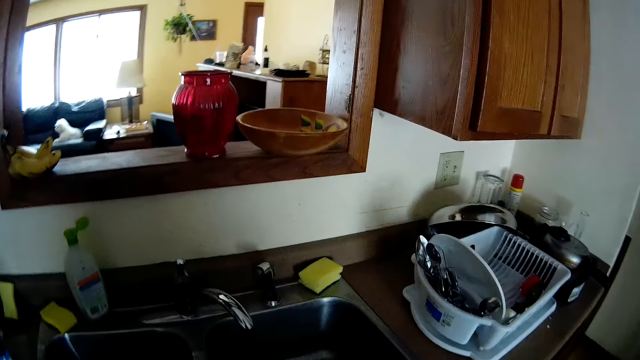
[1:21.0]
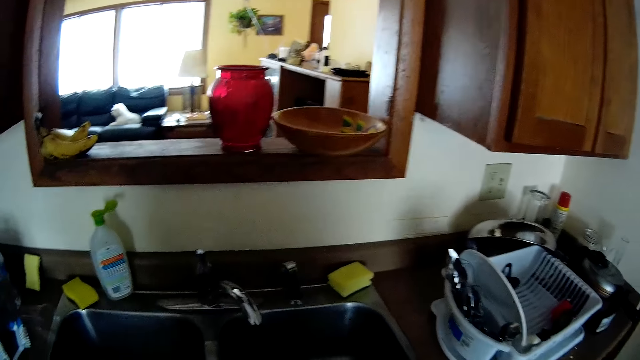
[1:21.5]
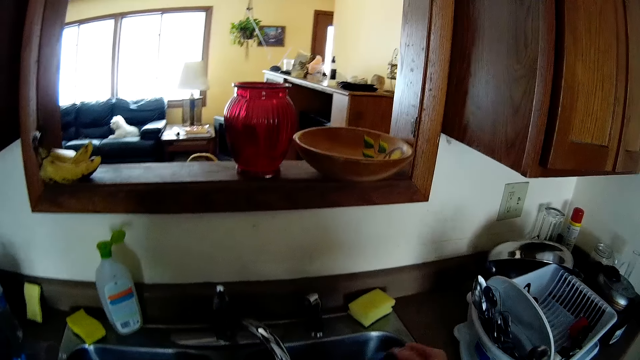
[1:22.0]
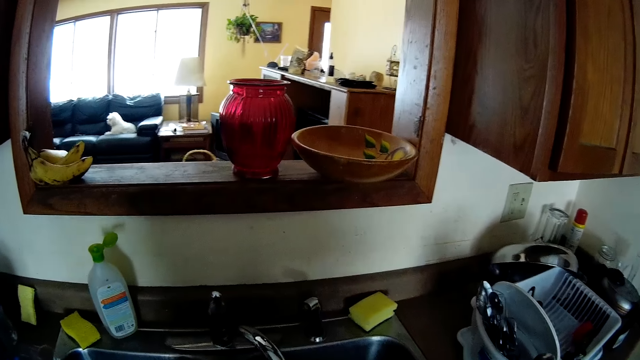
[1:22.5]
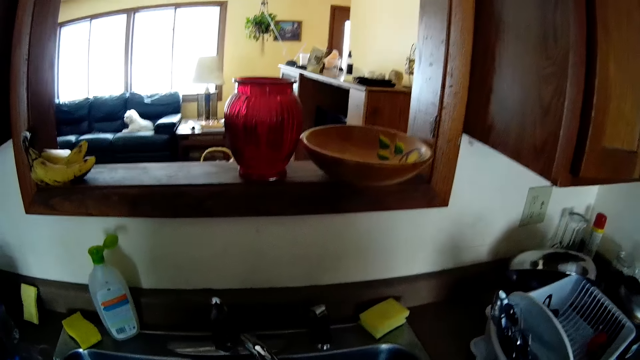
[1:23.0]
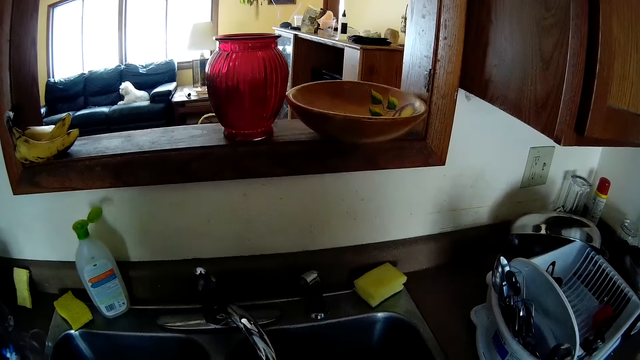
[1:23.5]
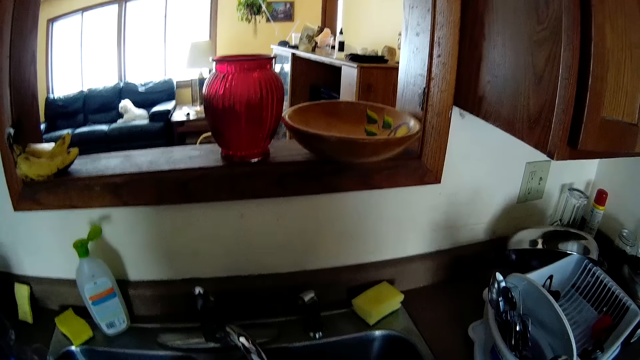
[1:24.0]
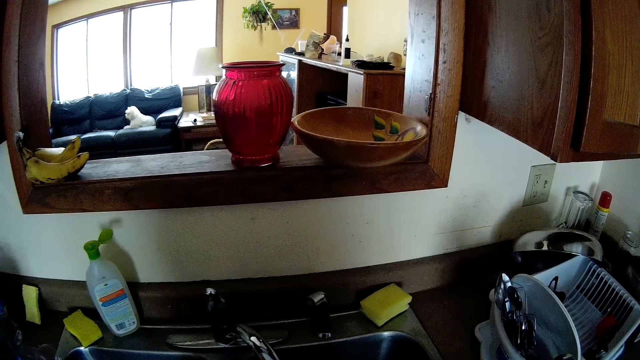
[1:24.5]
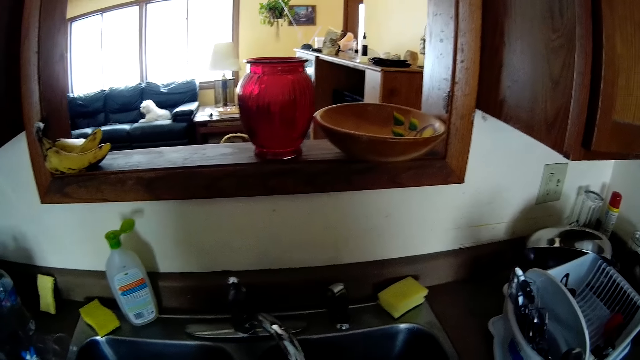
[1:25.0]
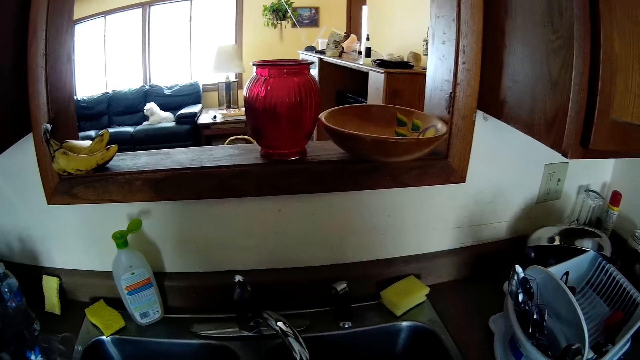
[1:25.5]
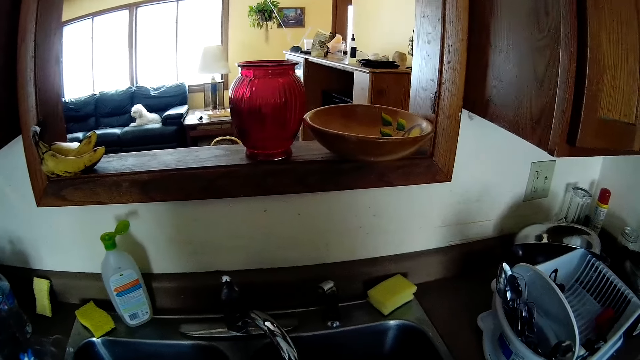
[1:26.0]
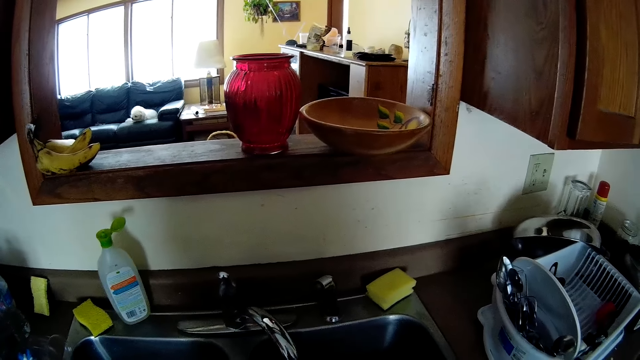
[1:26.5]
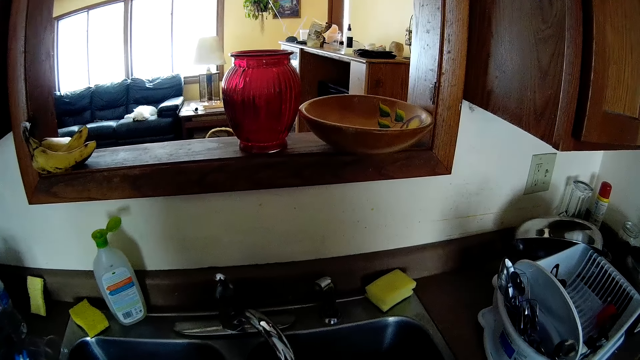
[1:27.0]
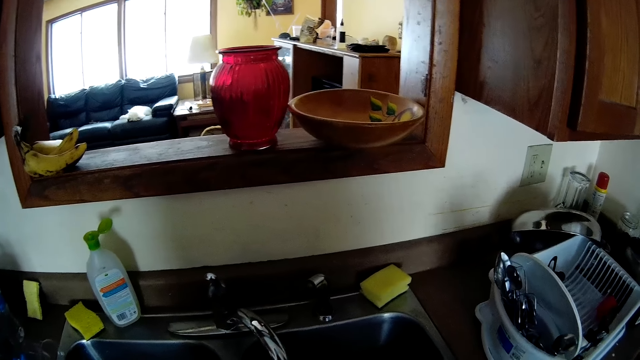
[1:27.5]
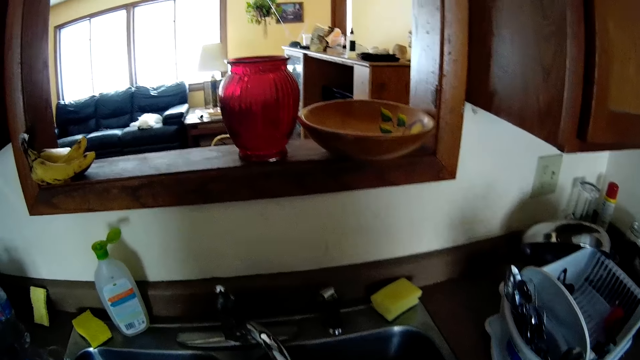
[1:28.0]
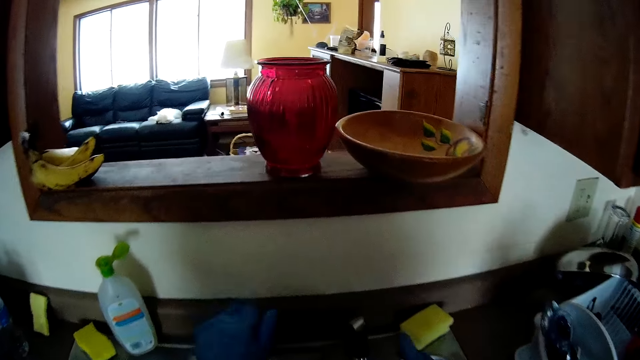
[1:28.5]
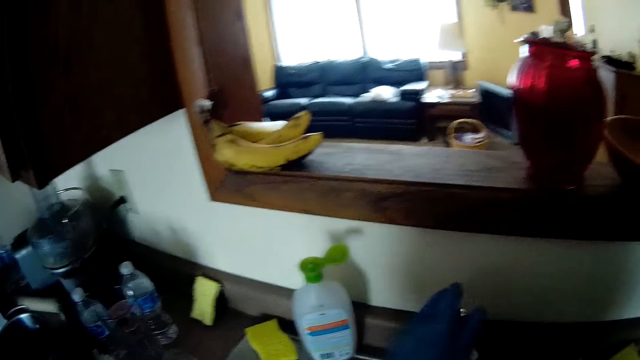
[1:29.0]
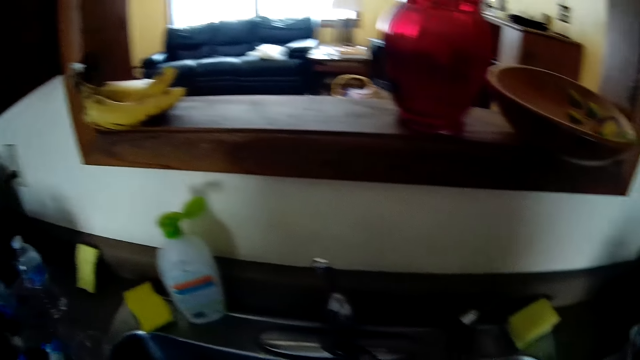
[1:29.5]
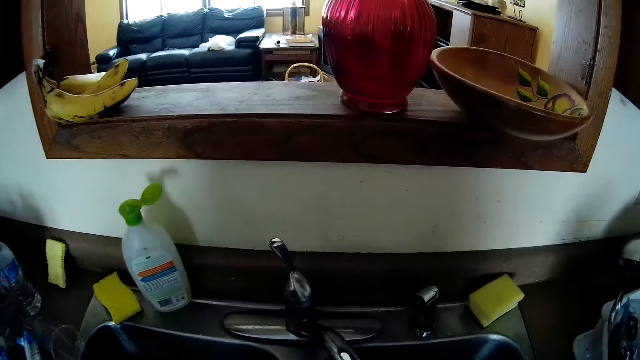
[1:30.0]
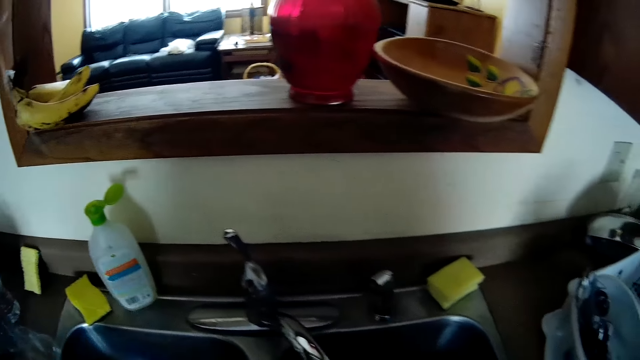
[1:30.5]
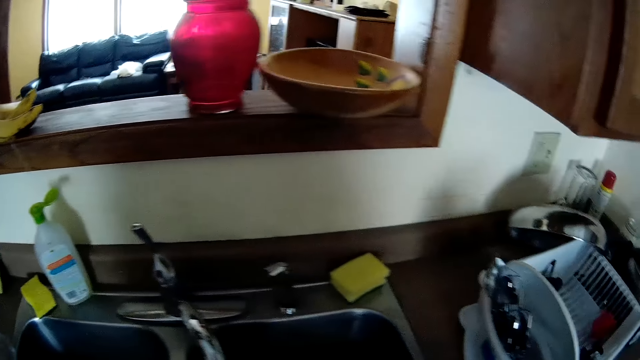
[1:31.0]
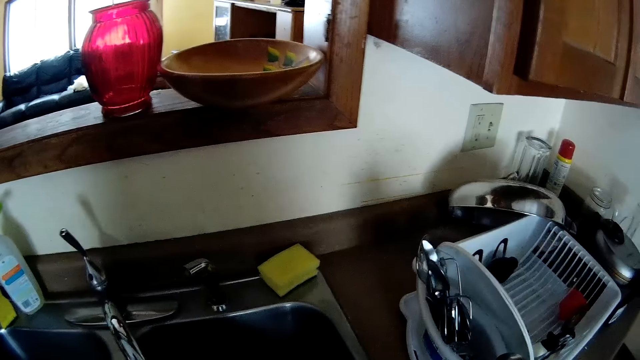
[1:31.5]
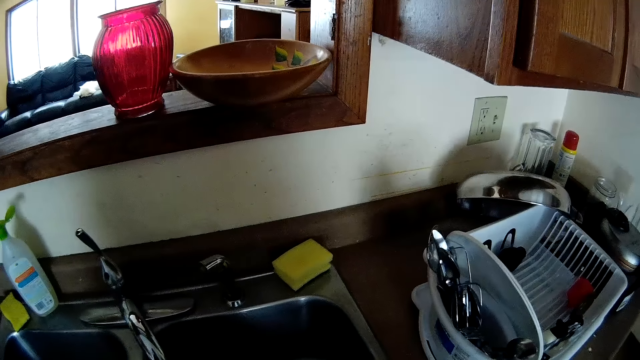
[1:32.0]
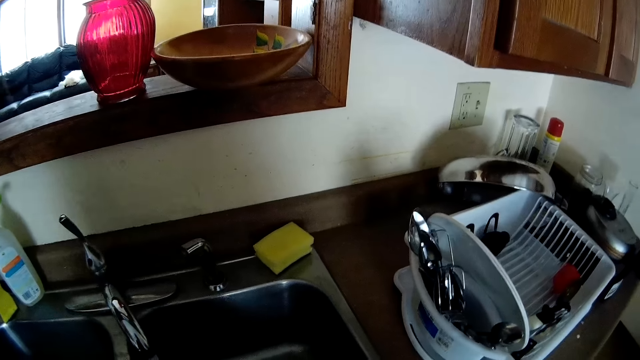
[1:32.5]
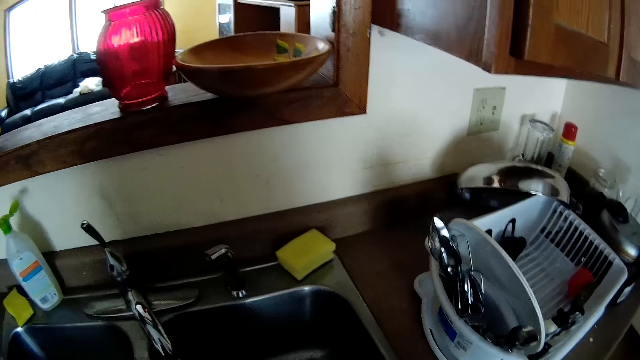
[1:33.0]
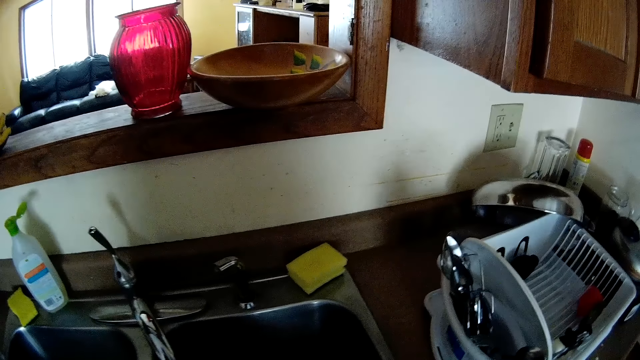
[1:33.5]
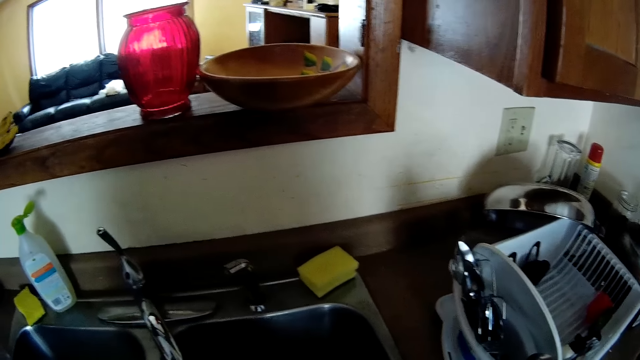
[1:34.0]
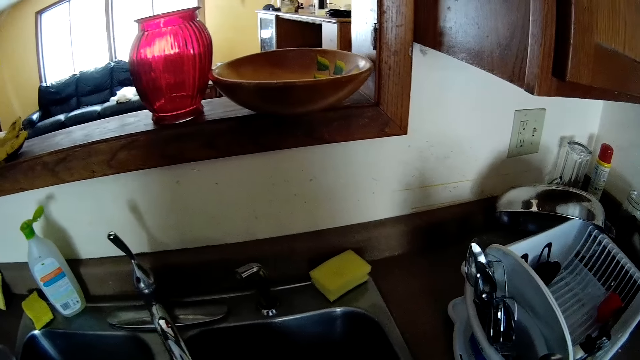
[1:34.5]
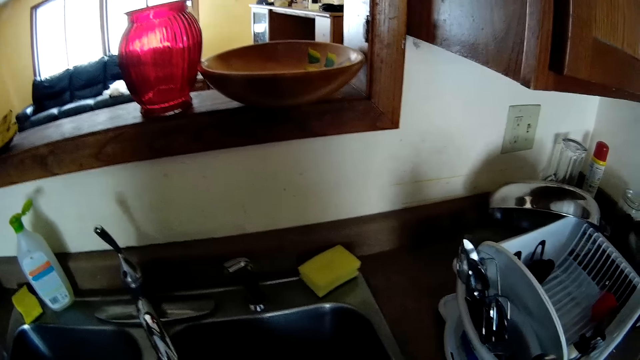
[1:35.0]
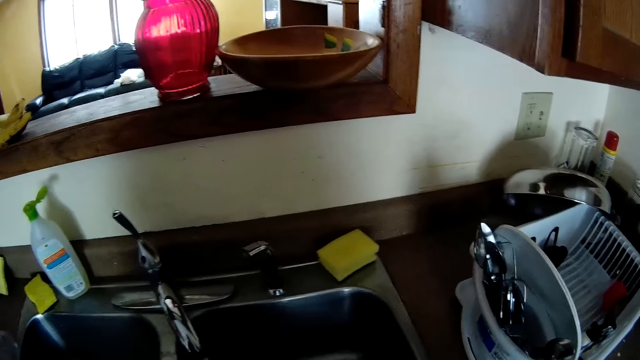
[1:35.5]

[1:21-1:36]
The camera wearer touches the tap. They open the tap water. They remove their hand from the tap. They wash utensils in the sink.

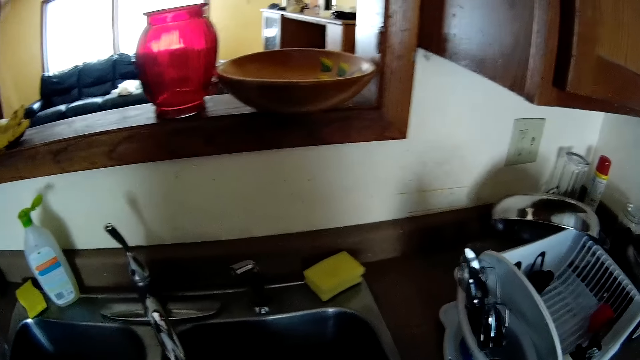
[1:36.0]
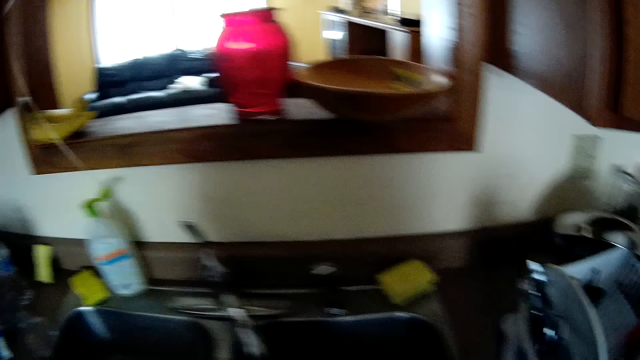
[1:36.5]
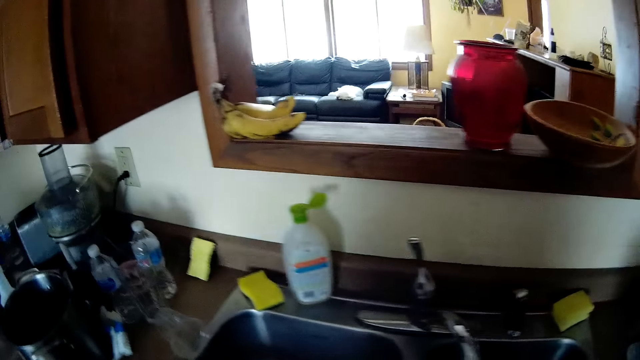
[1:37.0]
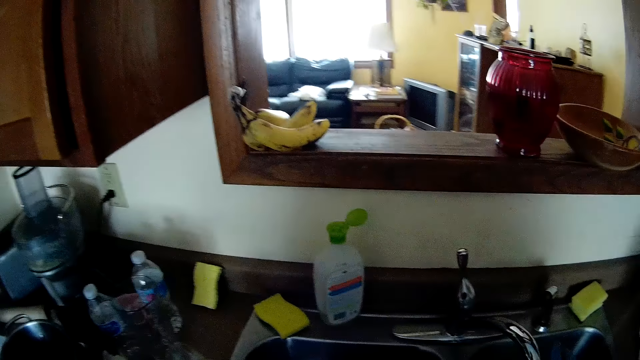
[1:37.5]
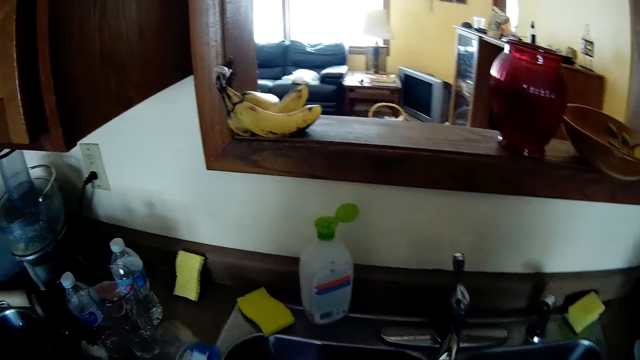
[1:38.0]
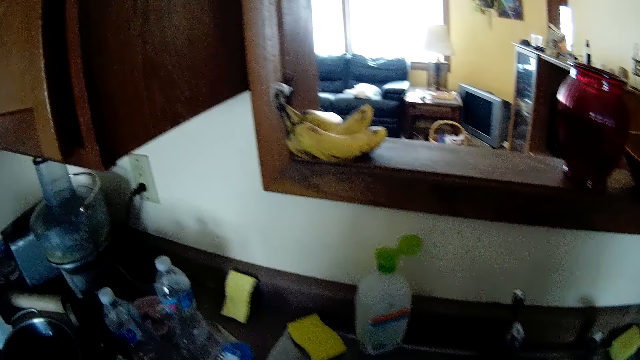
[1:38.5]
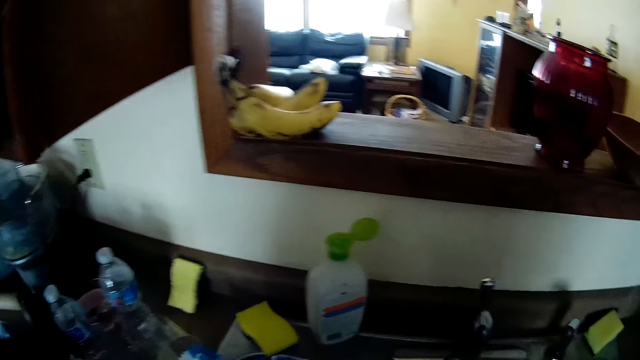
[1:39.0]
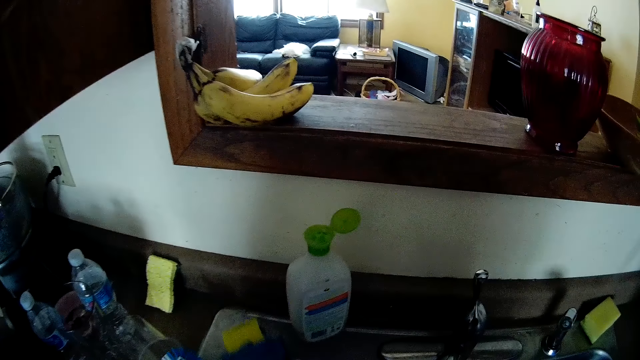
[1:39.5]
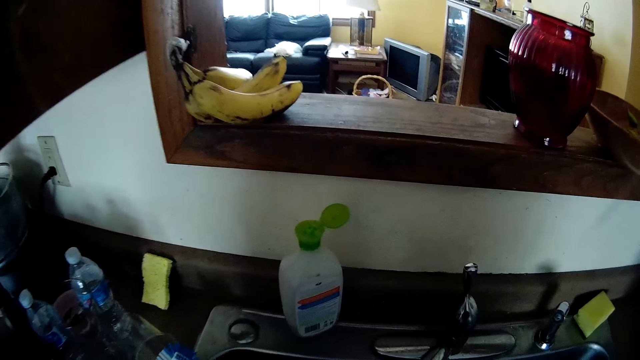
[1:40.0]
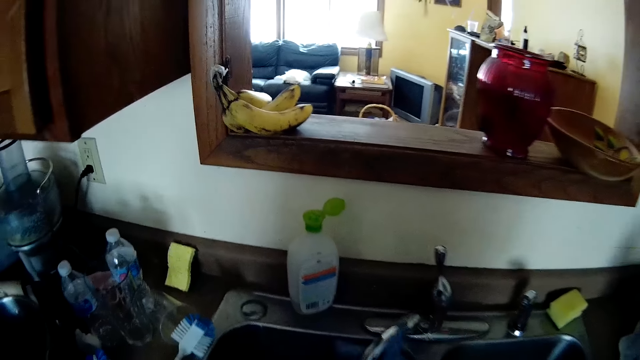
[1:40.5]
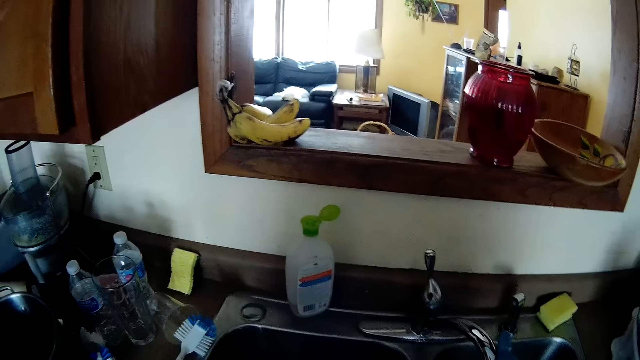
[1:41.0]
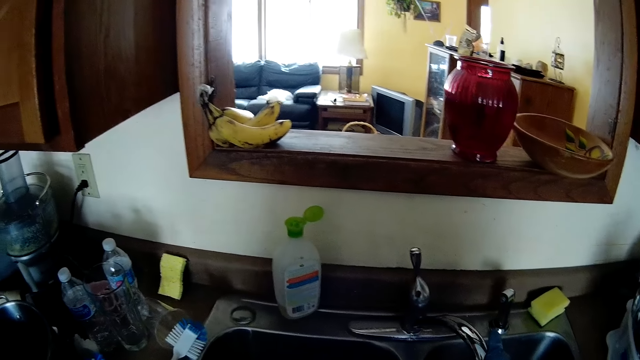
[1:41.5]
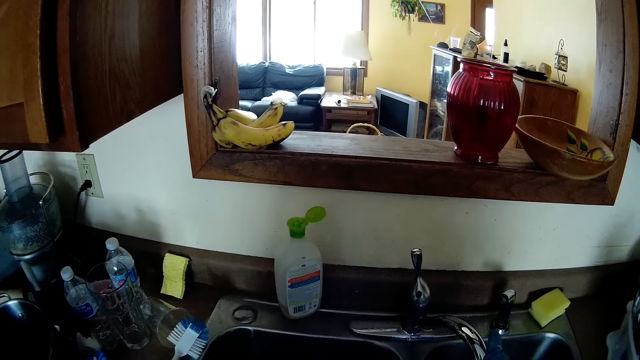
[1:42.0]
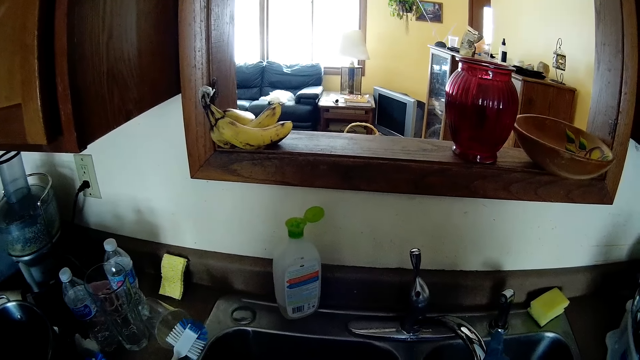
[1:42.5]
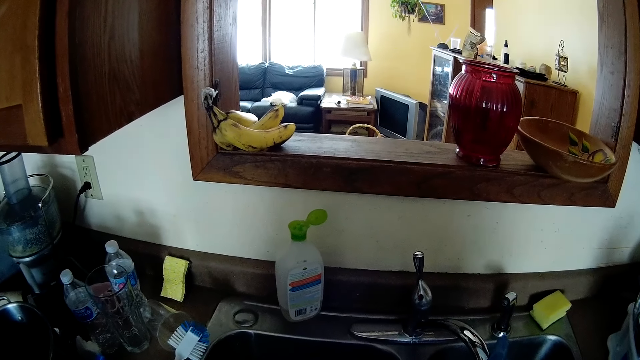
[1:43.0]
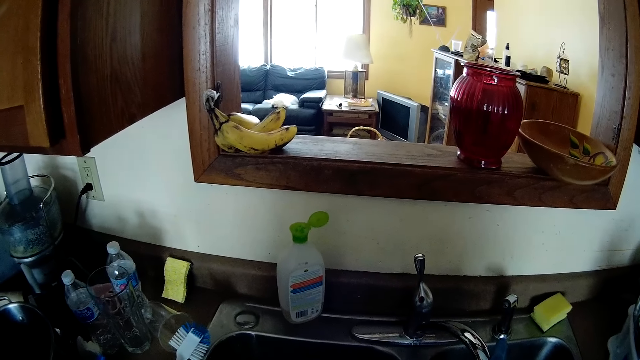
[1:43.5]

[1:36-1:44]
The camera wearer puts a brush on the sink. They pick up a sponge on the sink. They push the sink tap aside. They align the tap water in the sink.
